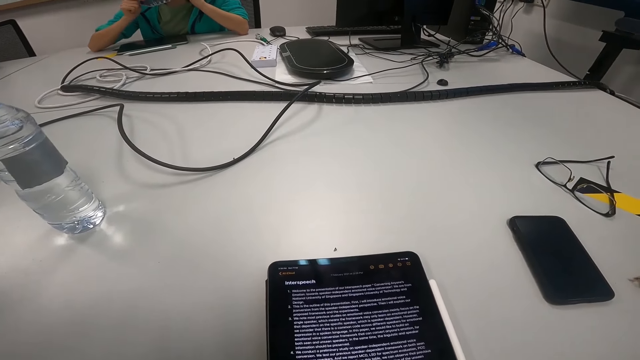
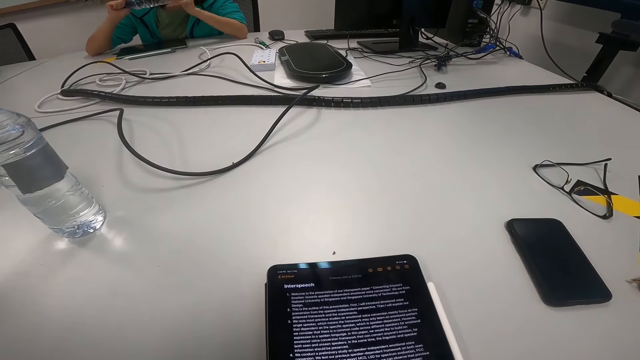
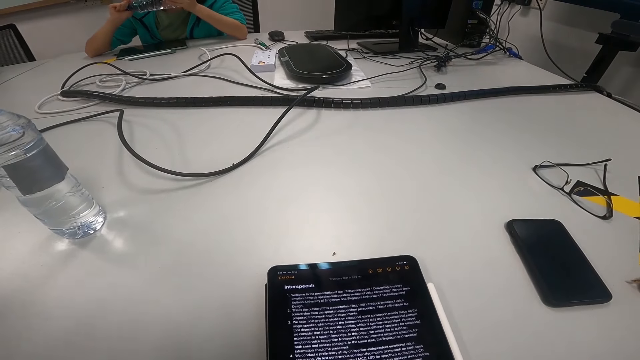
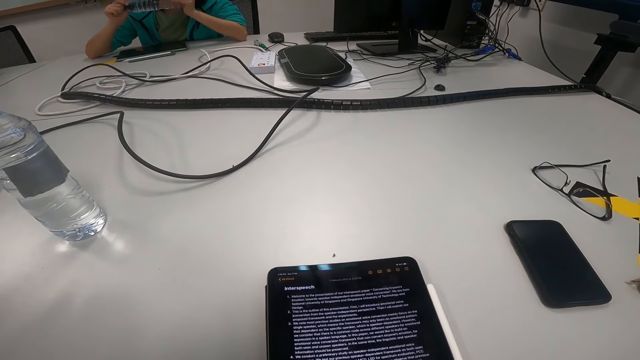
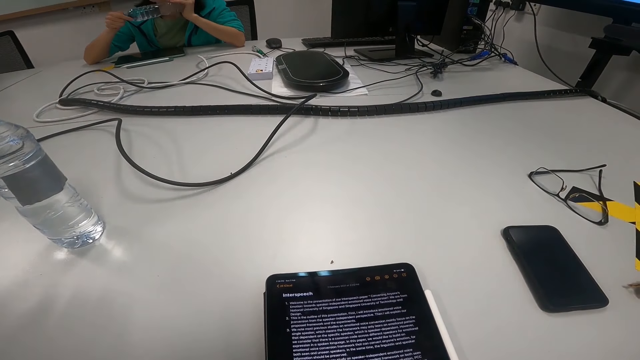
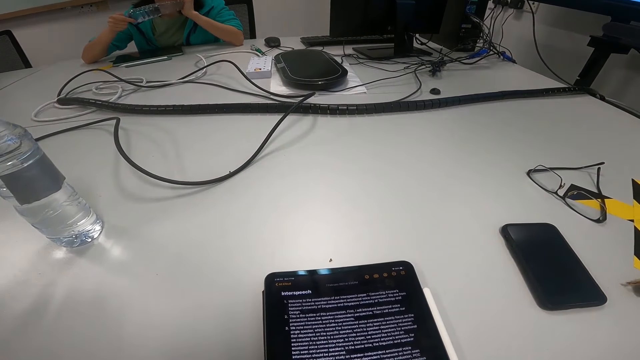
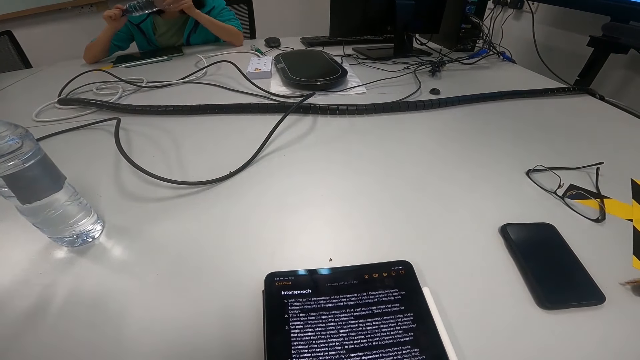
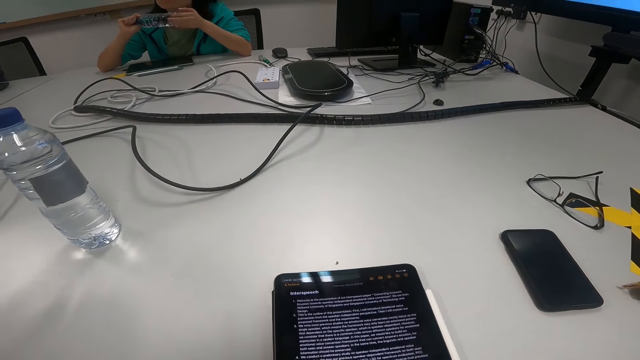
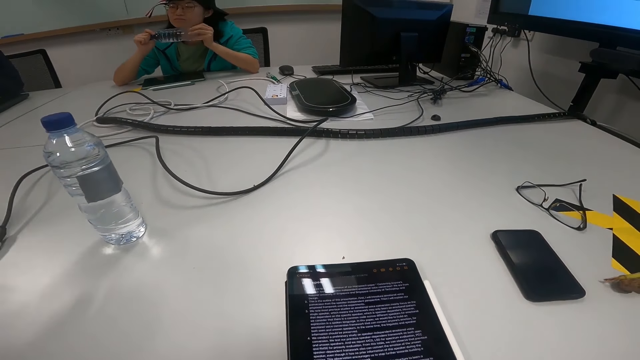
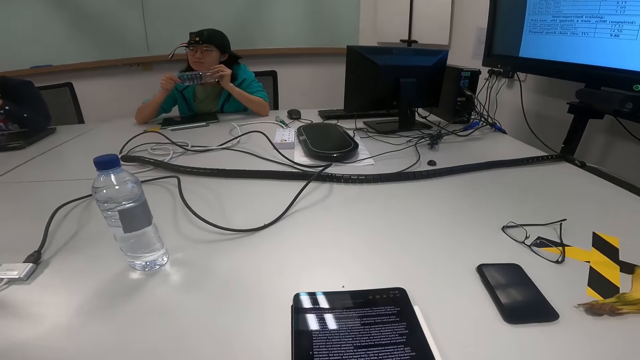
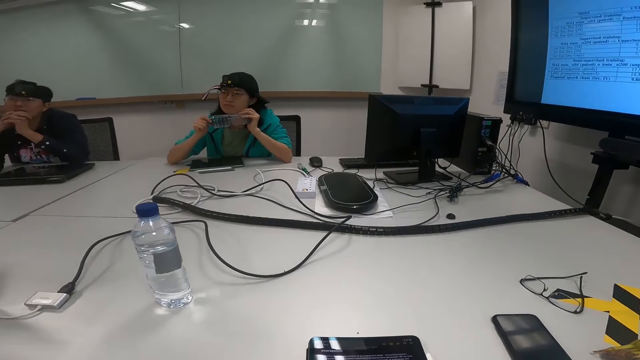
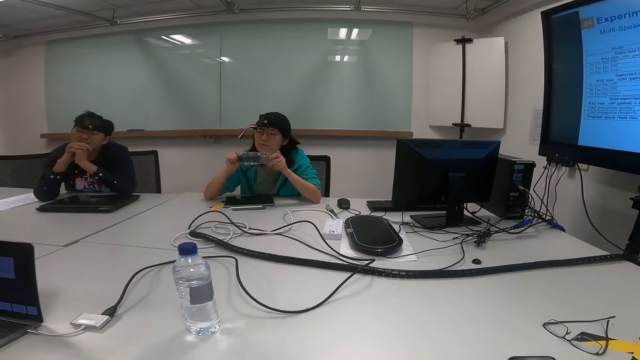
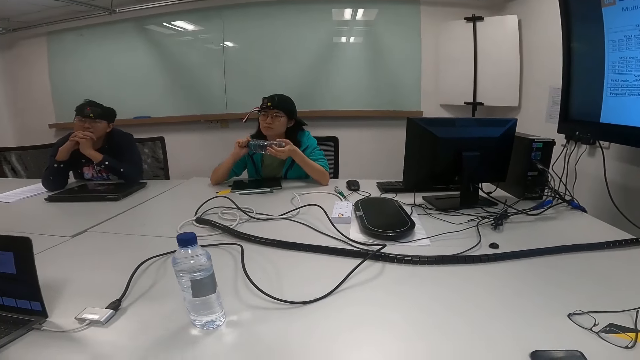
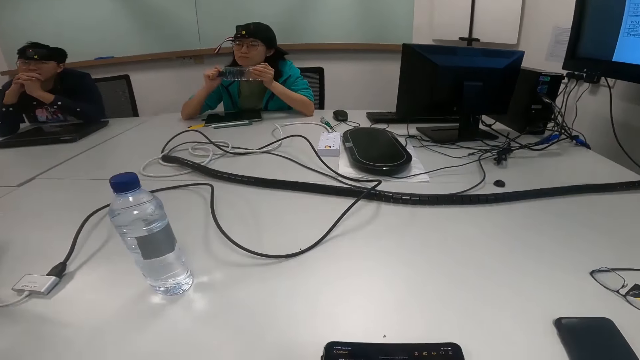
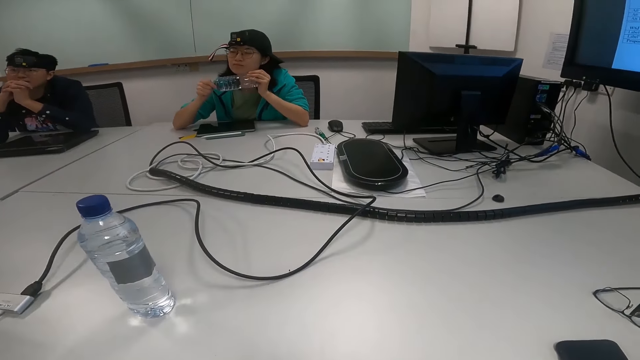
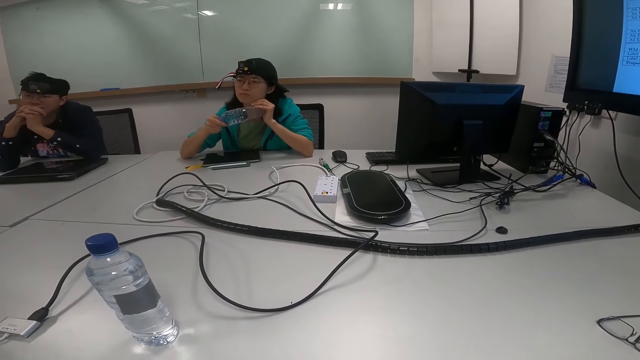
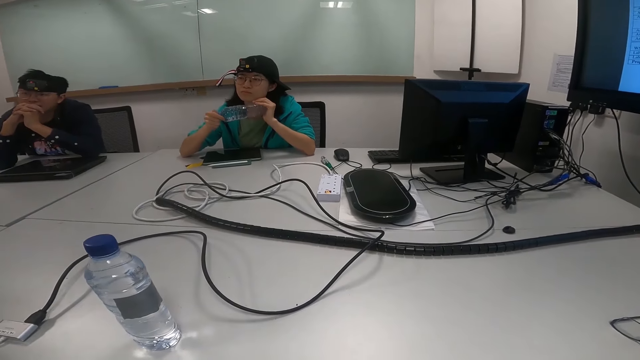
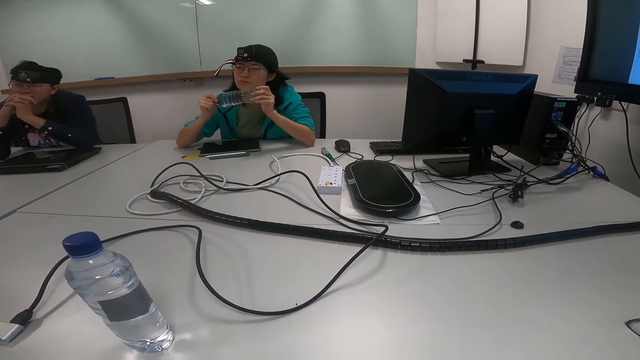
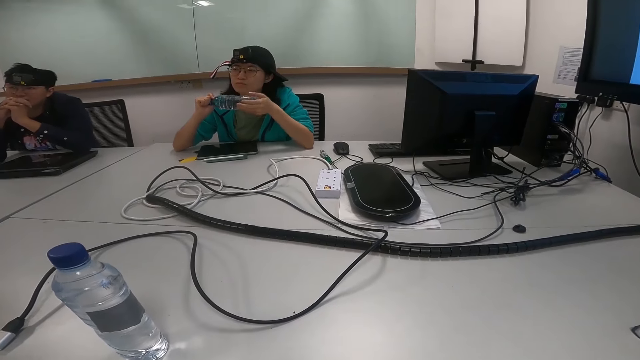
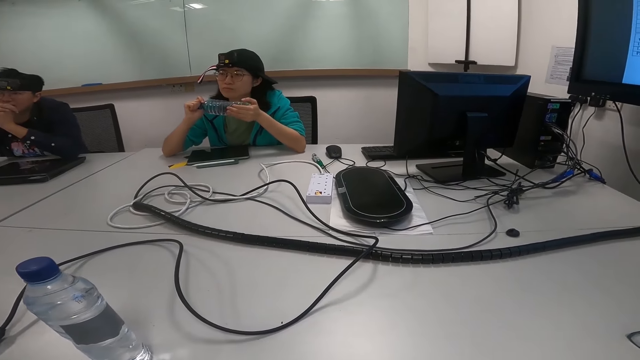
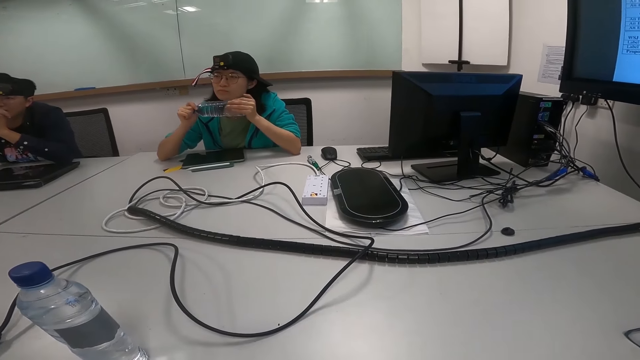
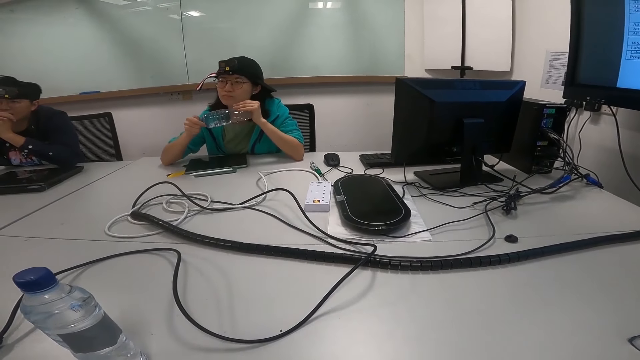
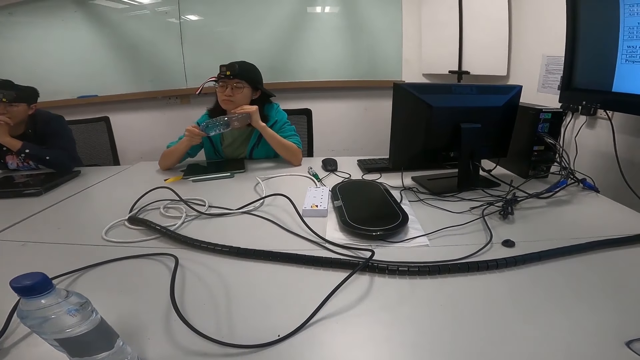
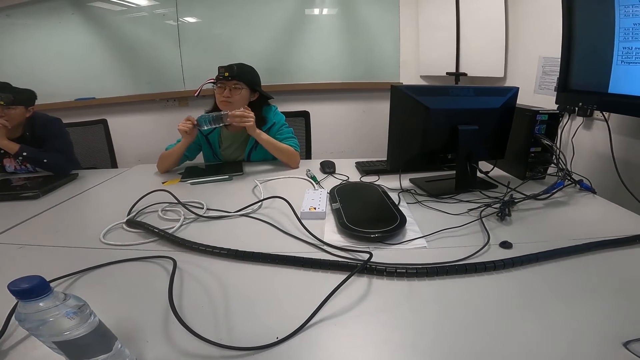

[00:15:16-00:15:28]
A man holds a water bottle. The camera wearer turns around. They look at a woman. Another man leans to the table. The first man holds the water bottle.

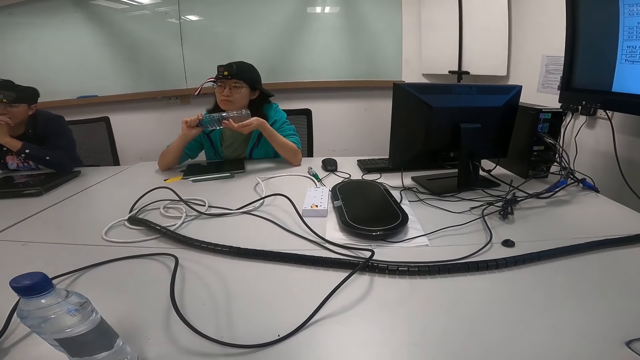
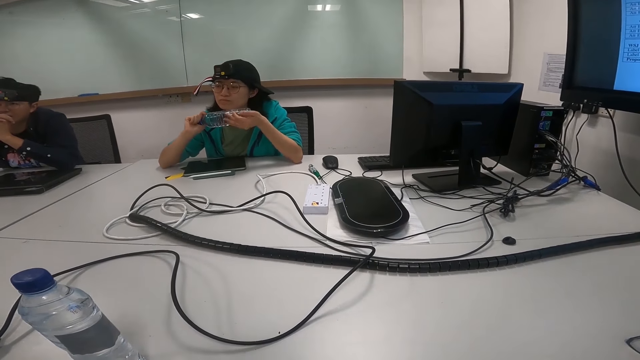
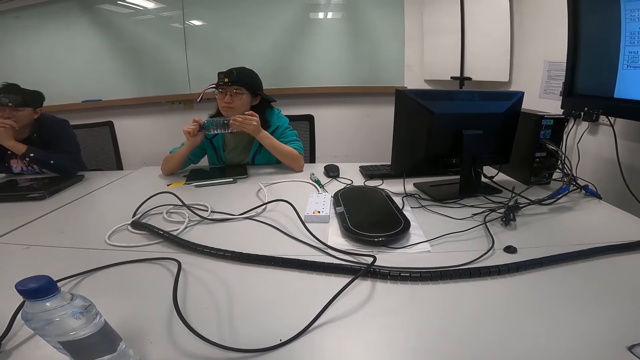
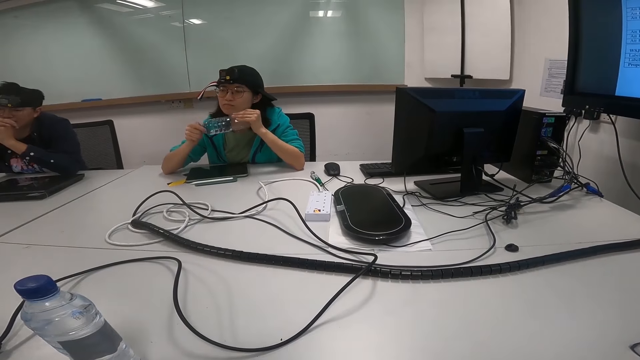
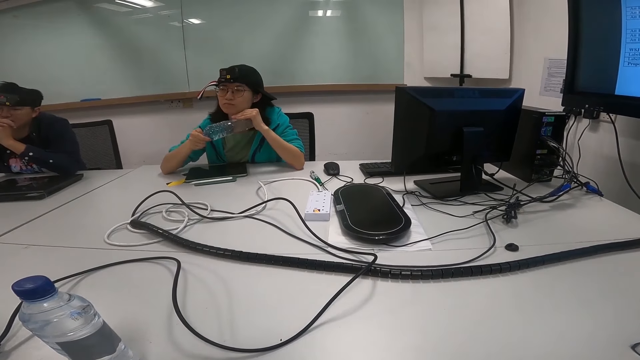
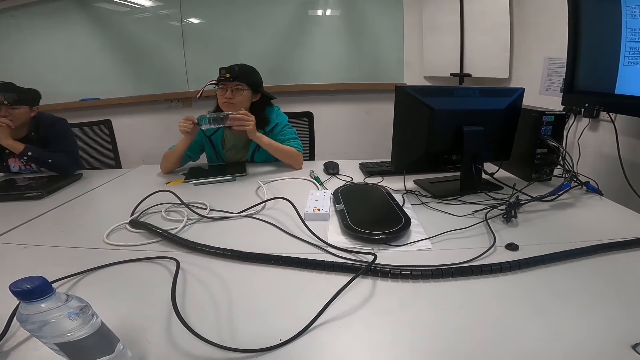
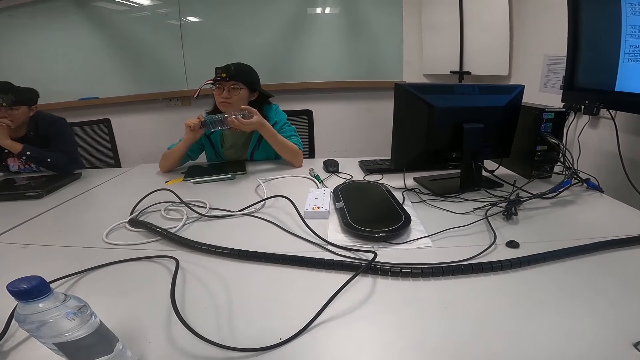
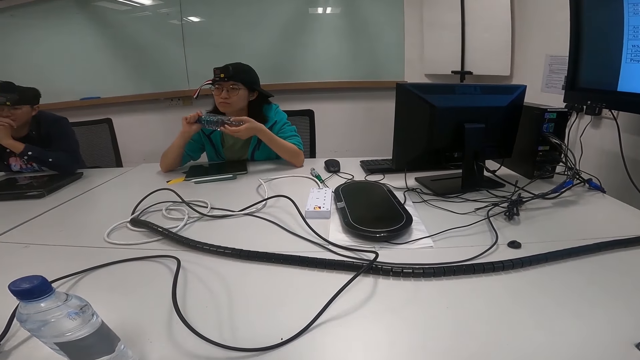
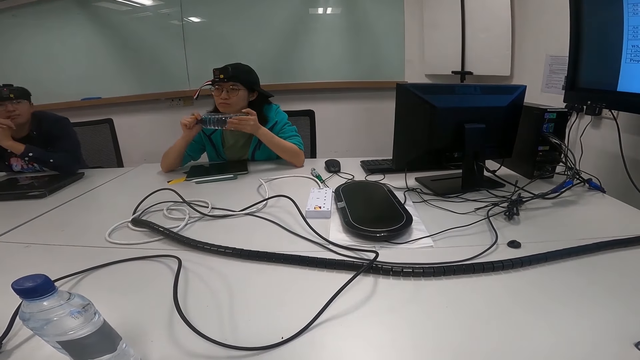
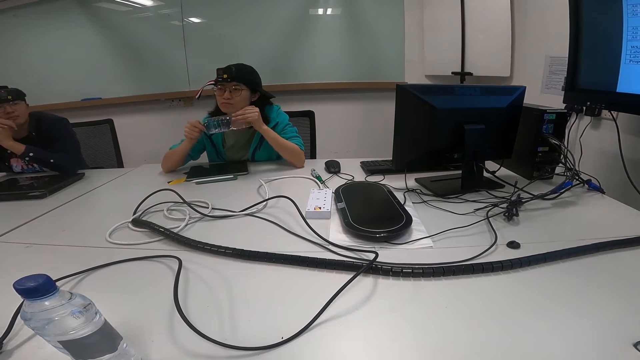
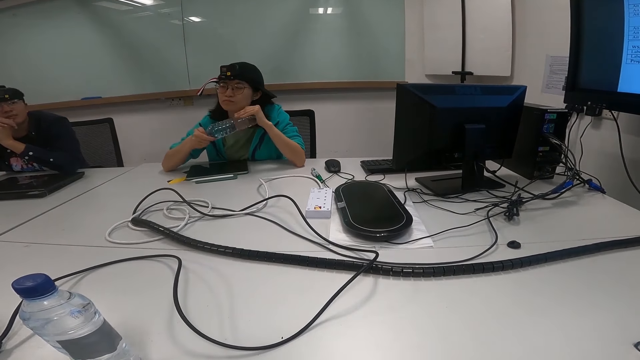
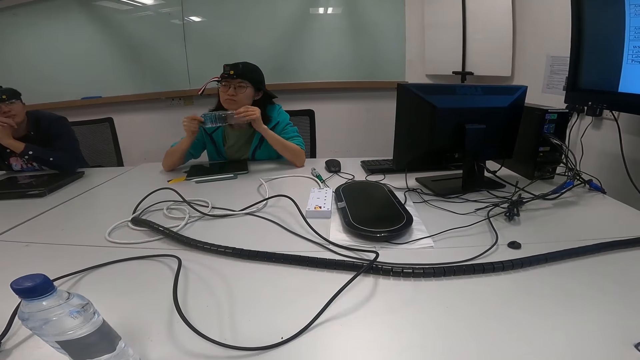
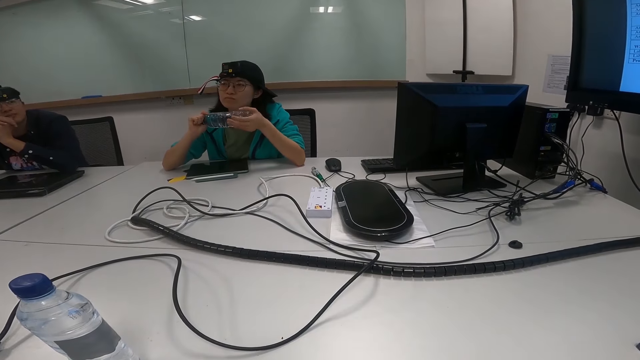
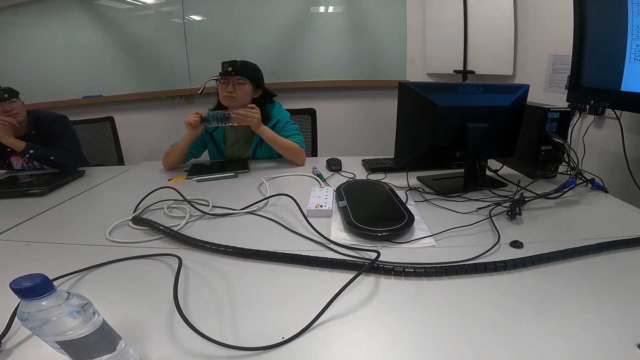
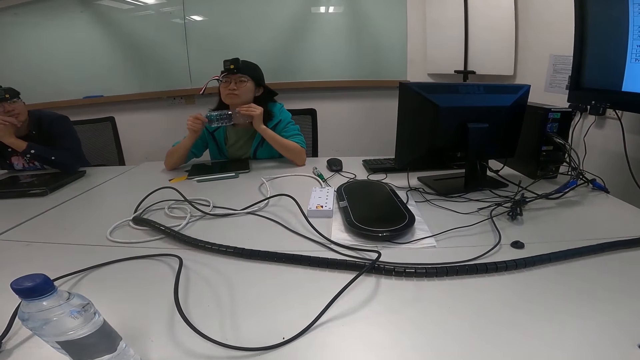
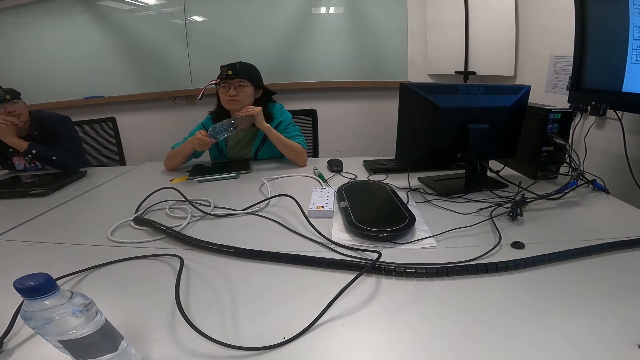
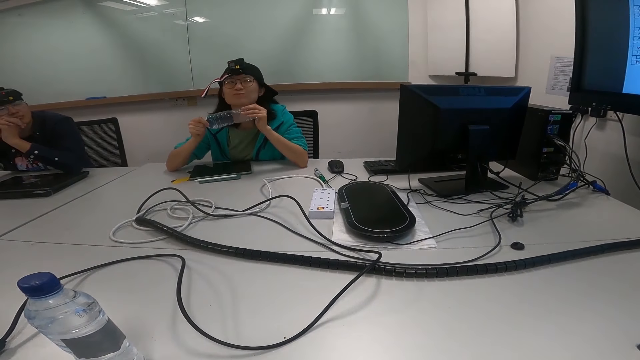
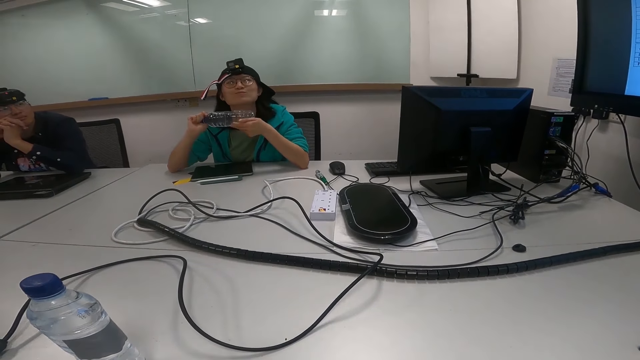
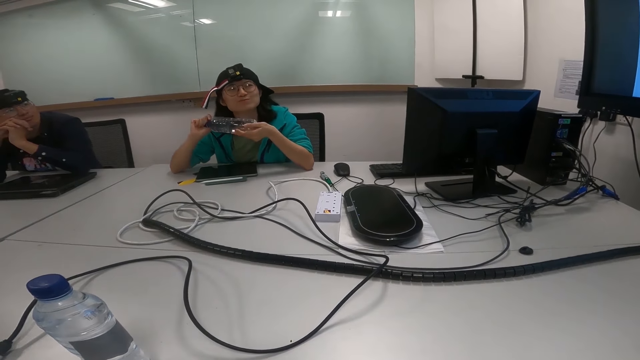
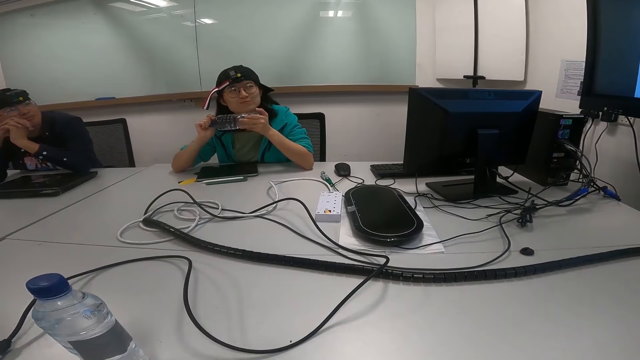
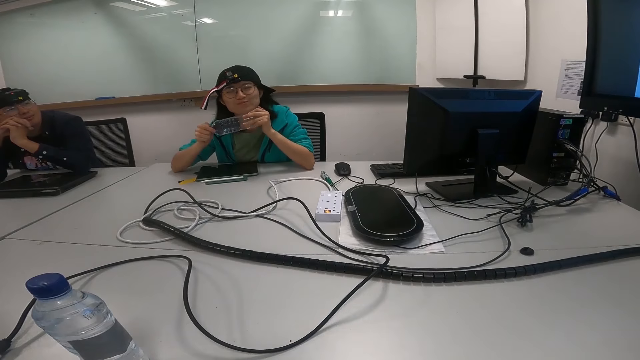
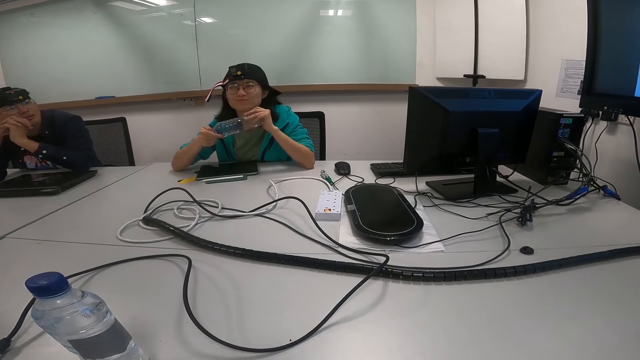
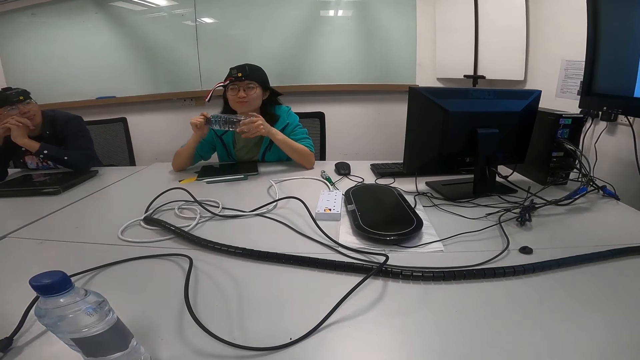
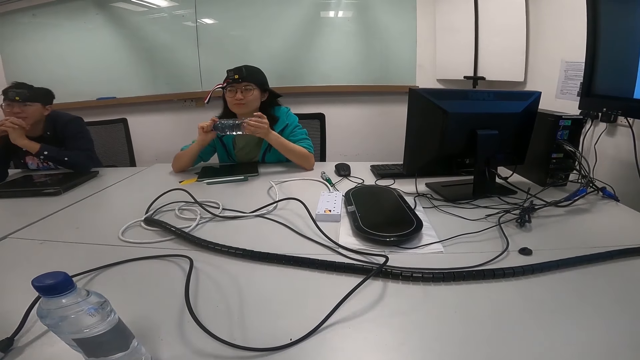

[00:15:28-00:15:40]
A man nods the head. Another man holds a water bottle and nods the head.
